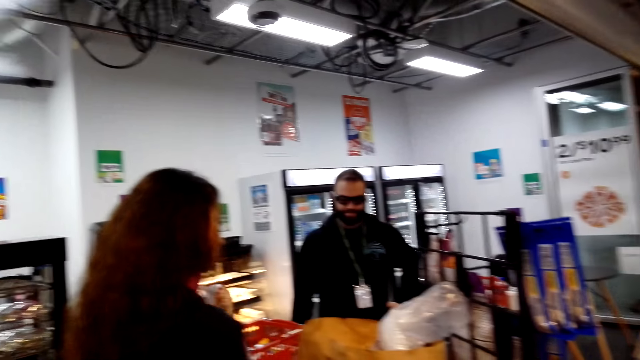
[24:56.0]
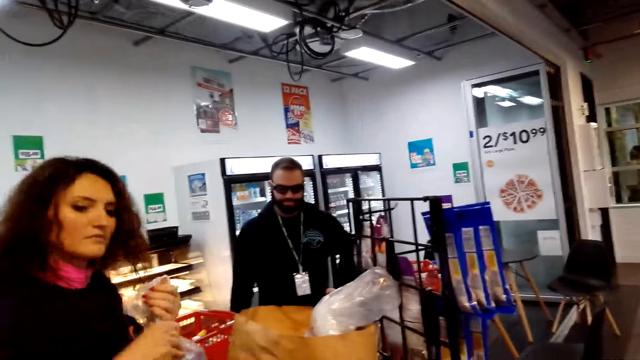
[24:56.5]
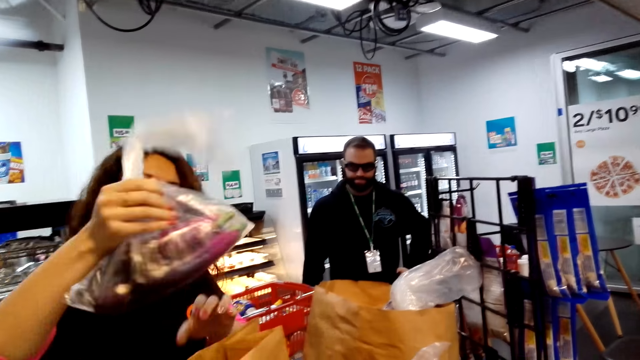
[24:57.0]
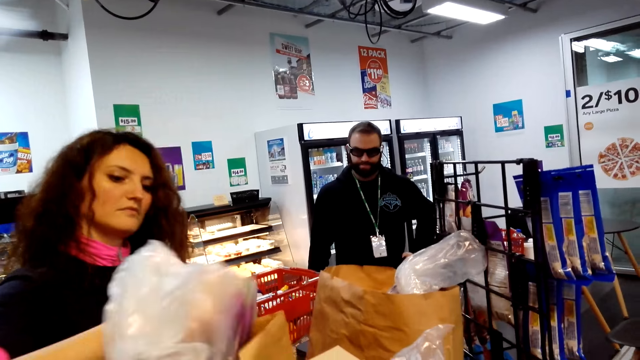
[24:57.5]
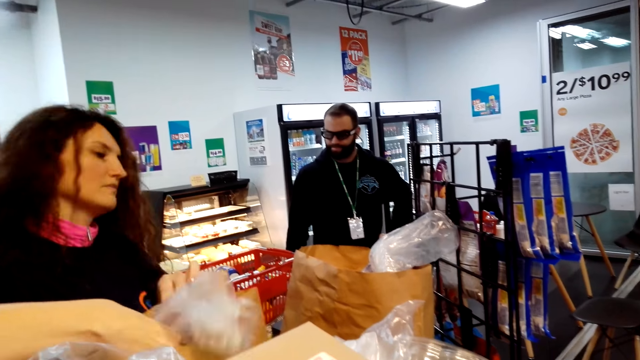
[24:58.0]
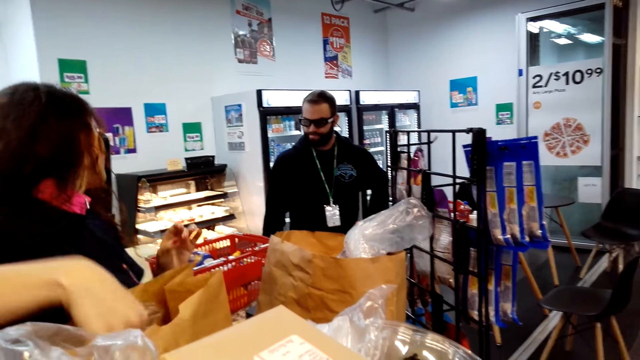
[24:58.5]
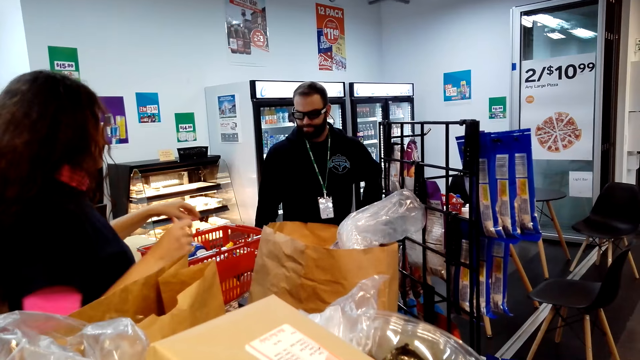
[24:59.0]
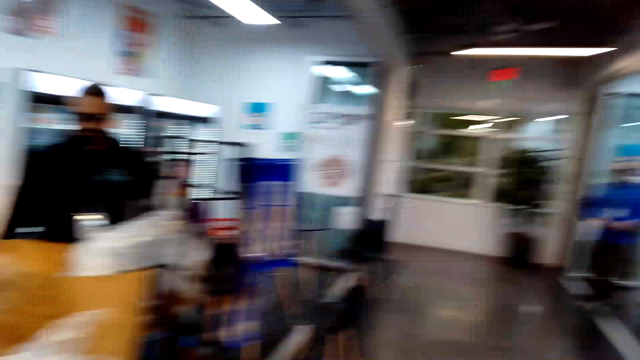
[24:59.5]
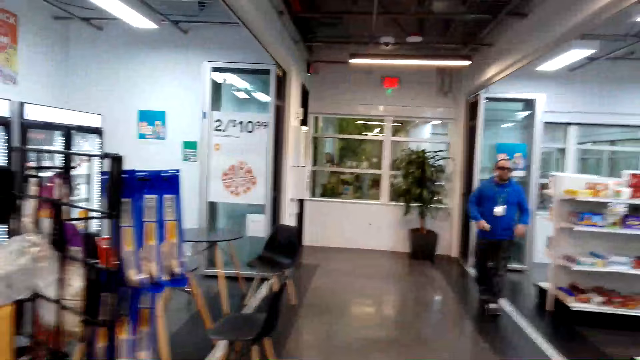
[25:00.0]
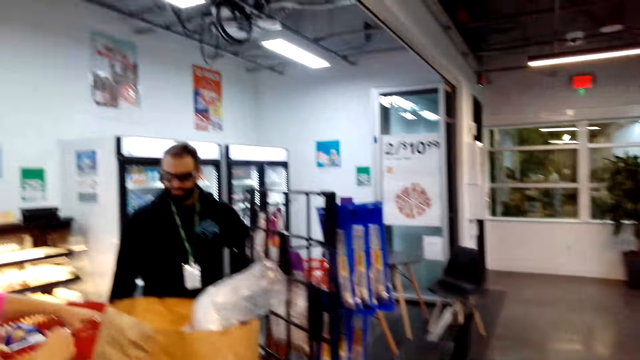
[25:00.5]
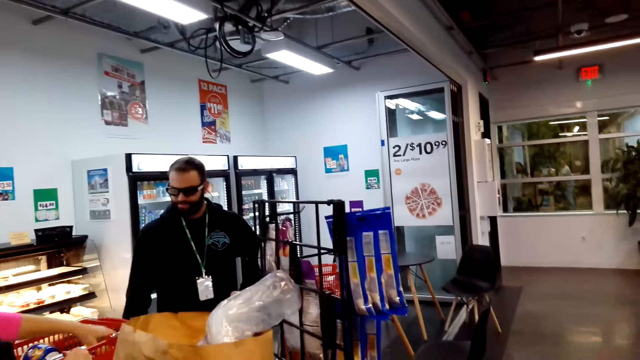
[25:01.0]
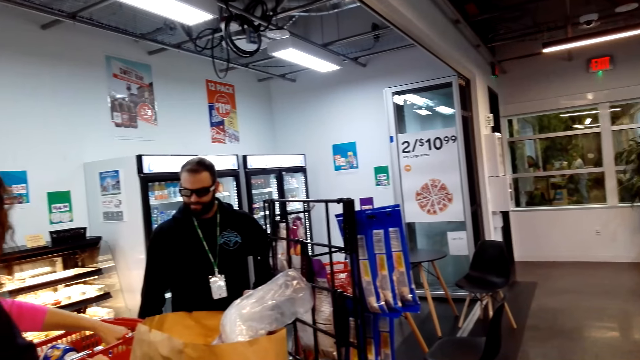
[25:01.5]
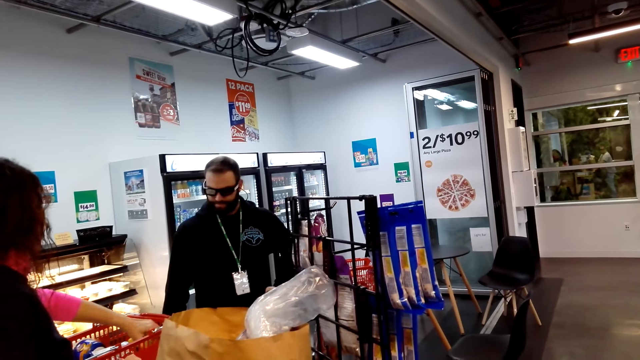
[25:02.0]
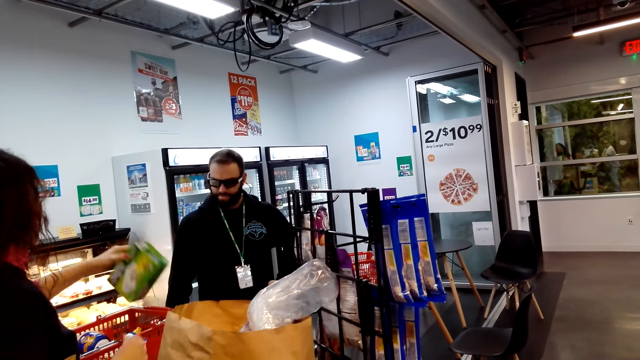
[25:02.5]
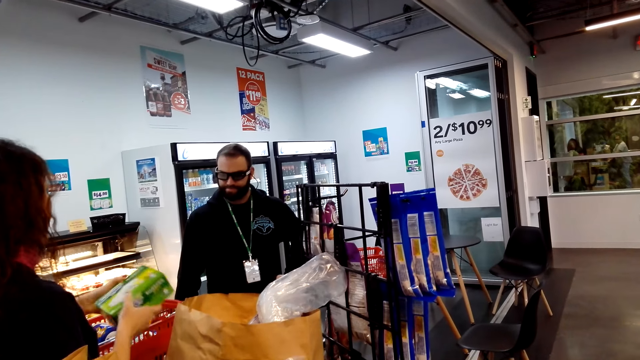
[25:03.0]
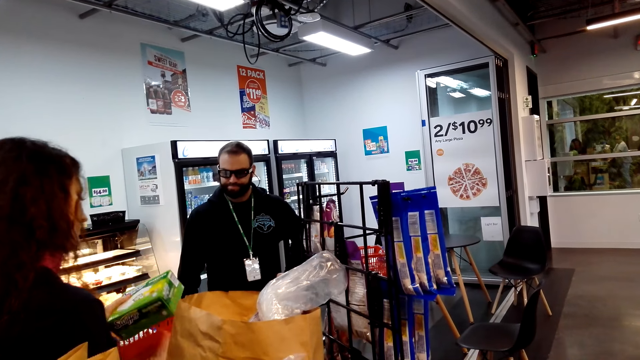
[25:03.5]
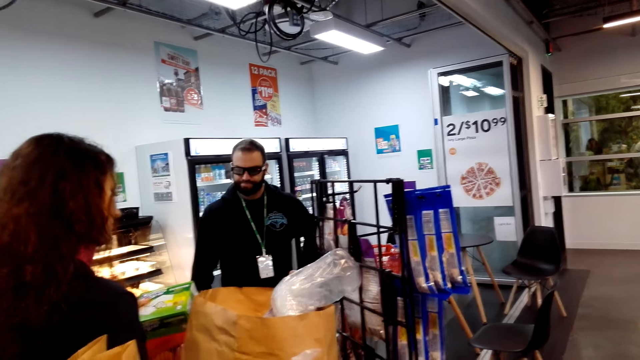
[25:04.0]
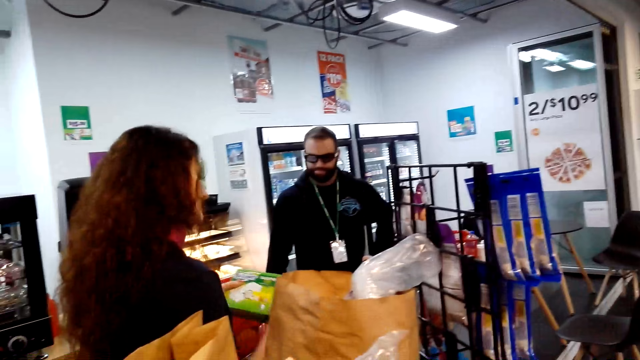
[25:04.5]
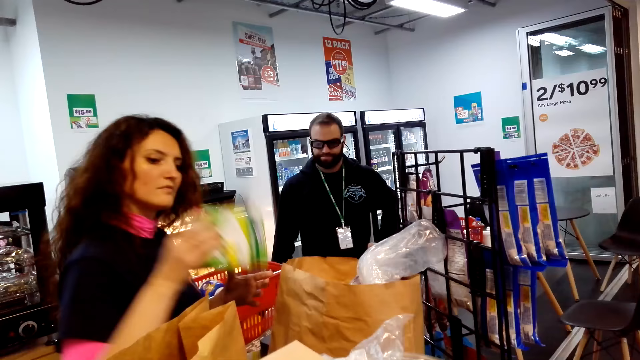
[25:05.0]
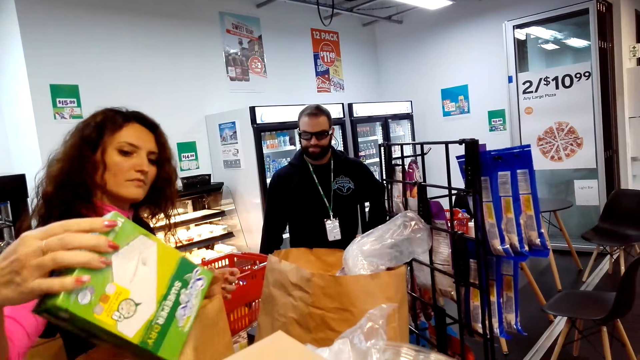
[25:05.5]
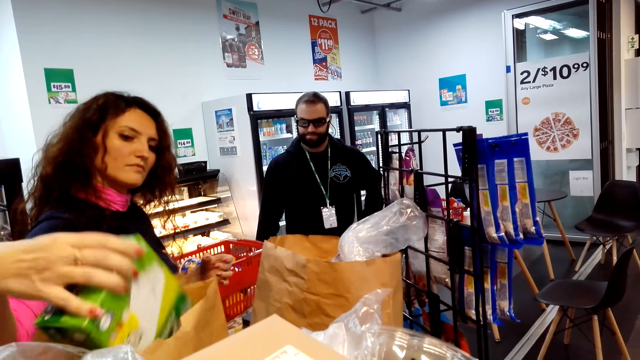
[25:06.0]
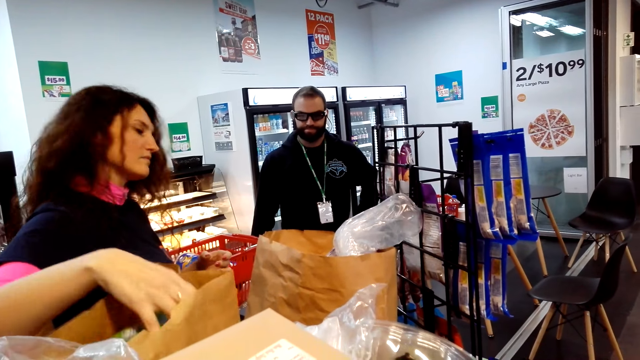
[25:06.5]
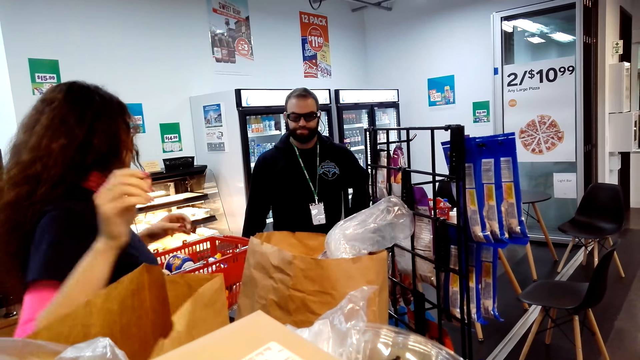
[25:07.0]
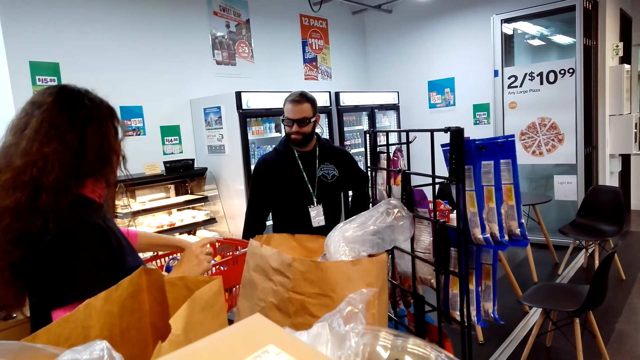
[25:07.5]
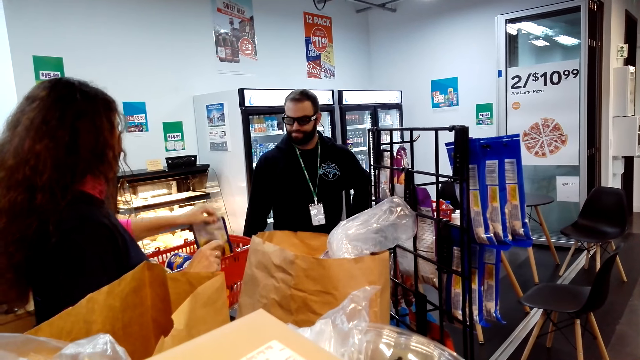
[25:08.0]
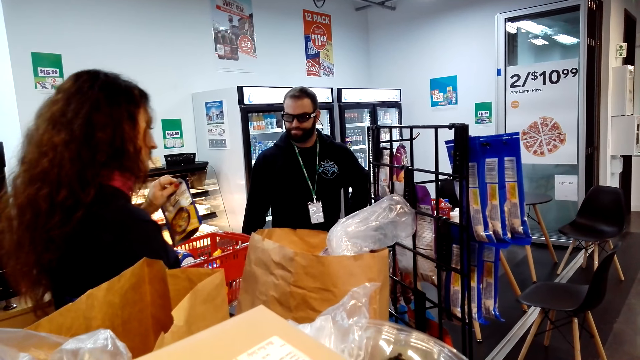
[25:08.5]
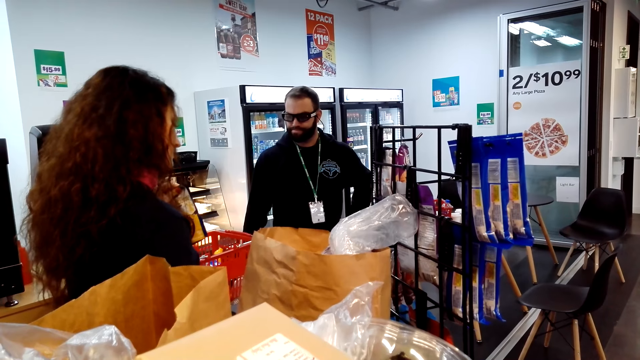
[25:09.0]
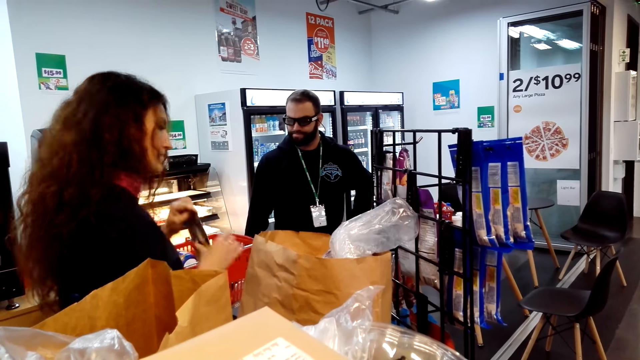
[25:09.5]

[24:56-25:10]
A woman puts items in the paper bag. The camera wearer looks around the supermarket. The woman takes an item from the basket. The woman puts items in the paper bag. The woman takes an item from the basket.

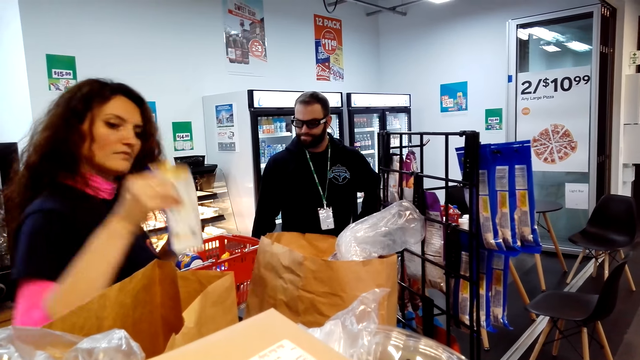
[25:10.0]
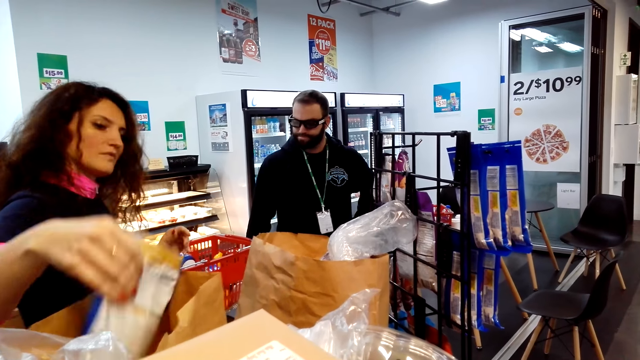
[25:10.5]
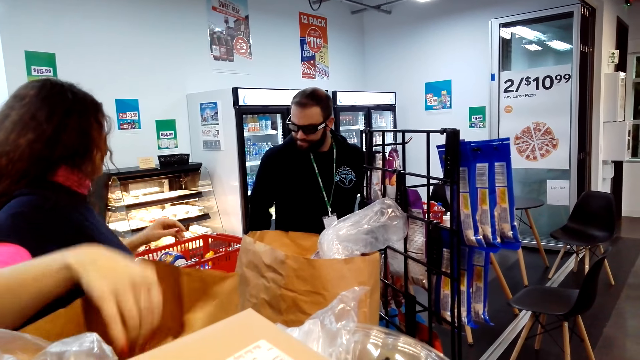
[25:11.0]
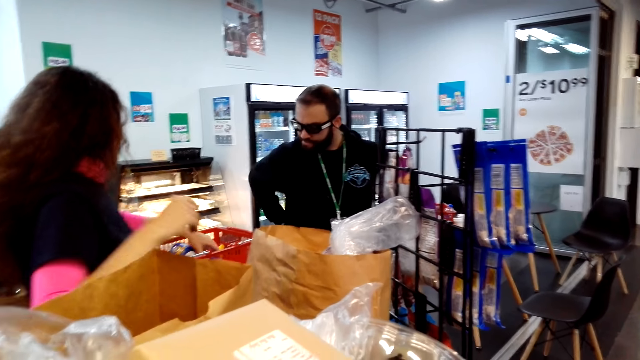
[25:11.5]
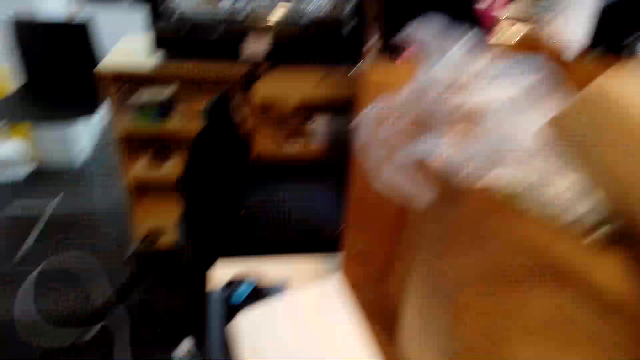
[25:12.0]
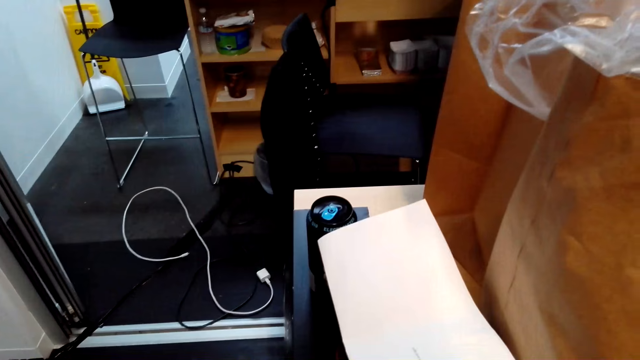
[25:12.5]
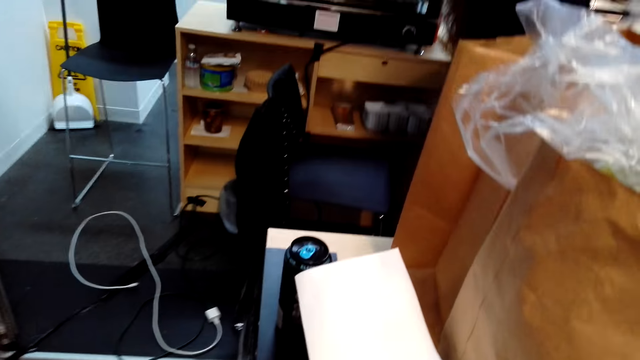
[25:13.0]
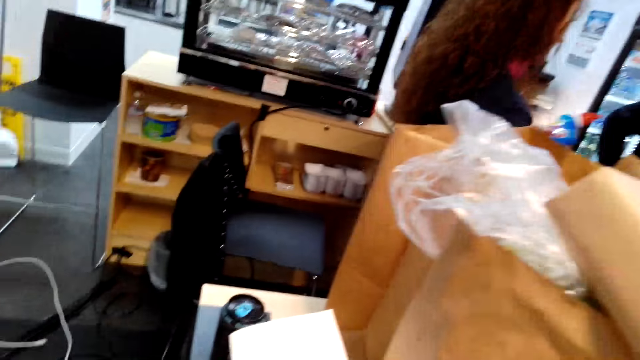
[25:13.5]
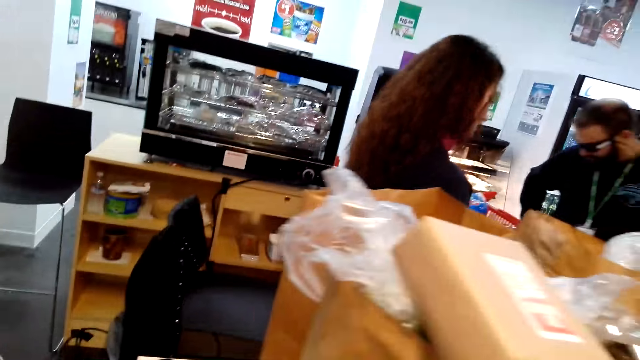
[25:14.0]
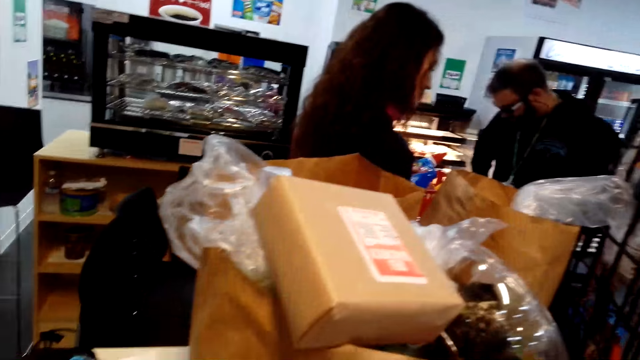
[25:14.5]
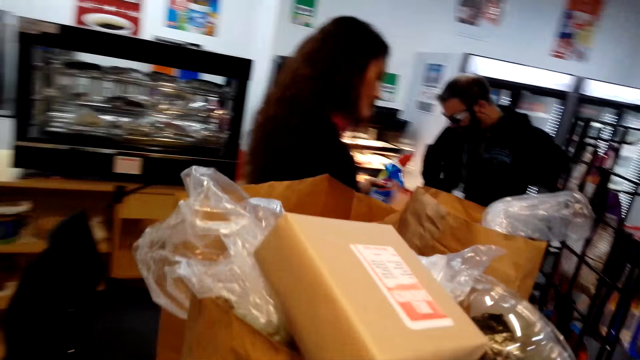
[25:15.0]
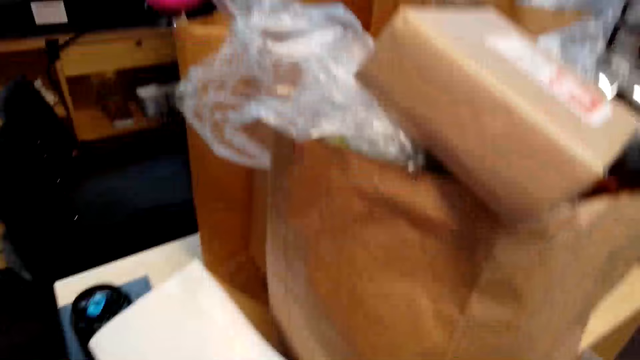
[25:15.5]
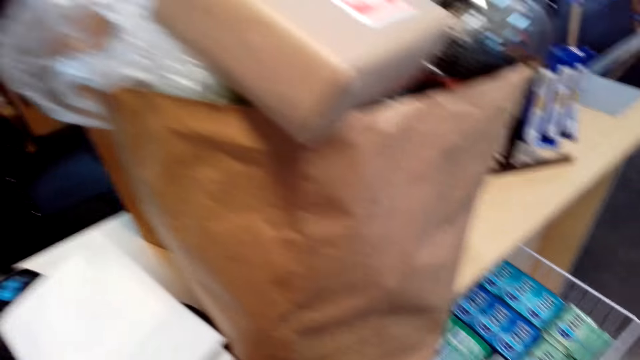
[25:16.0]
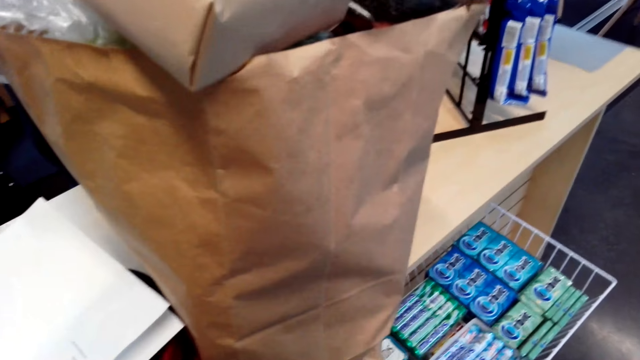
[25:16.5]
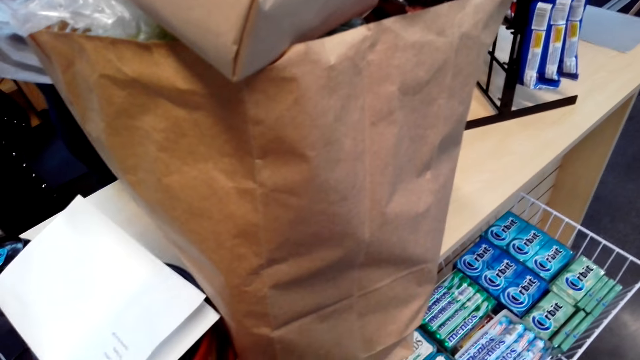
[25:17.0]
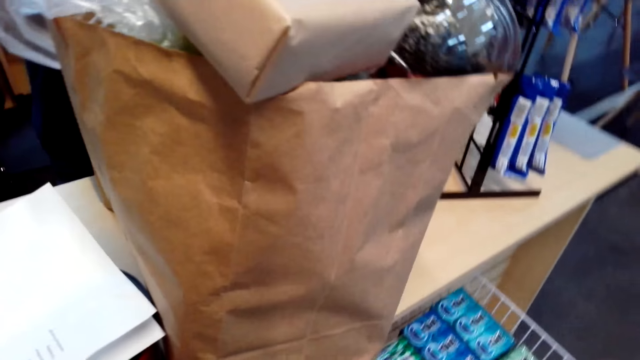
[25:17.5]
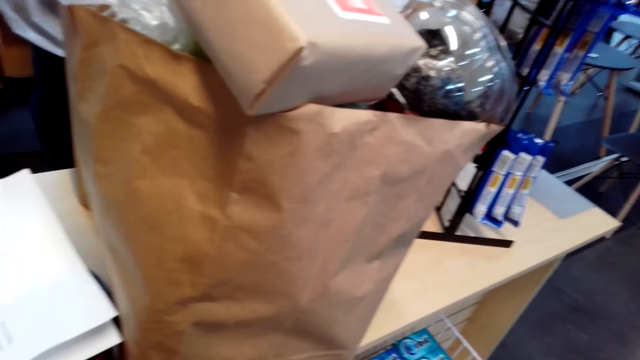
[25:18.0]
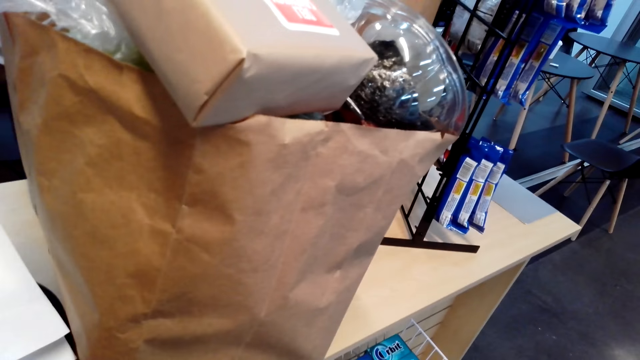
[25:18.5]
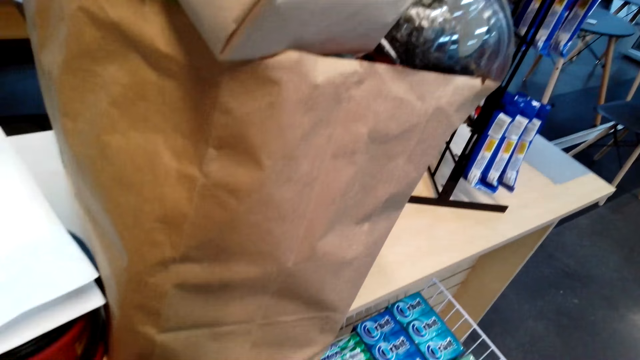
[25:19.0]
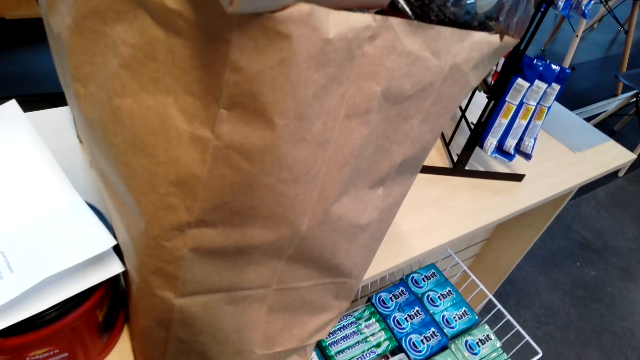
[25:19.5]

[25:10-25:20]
A woman puts items in the paper bag. The camera wearer looks around the supermarket.
